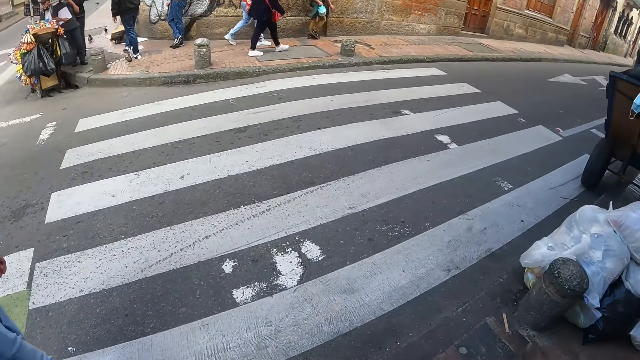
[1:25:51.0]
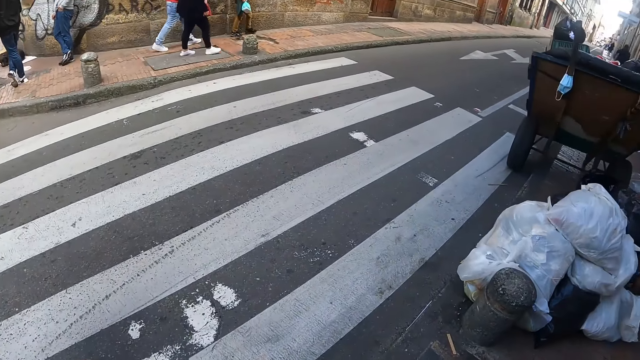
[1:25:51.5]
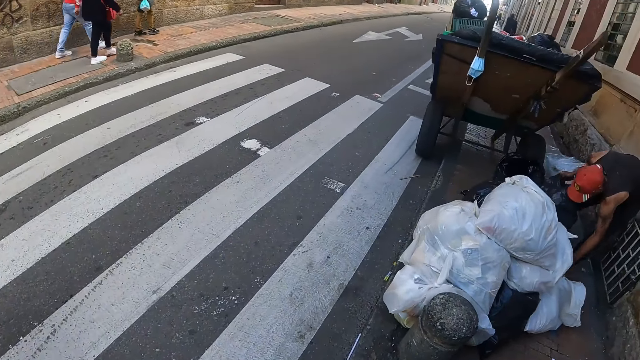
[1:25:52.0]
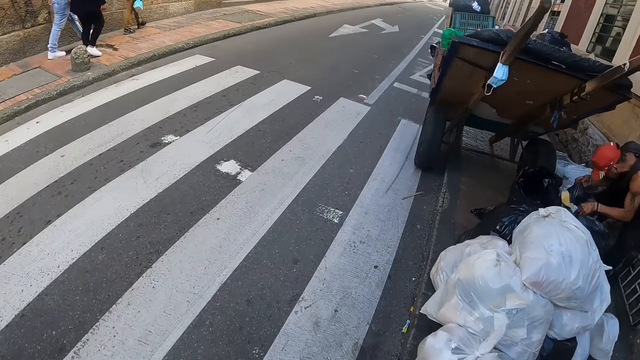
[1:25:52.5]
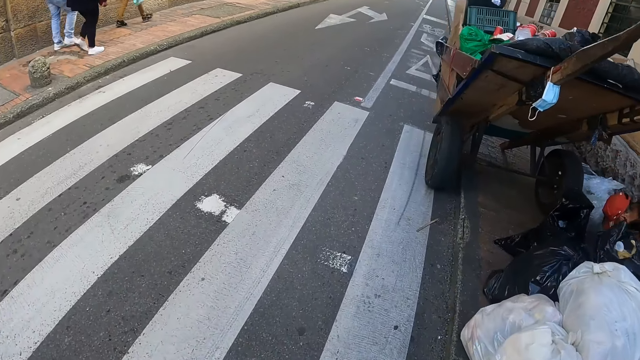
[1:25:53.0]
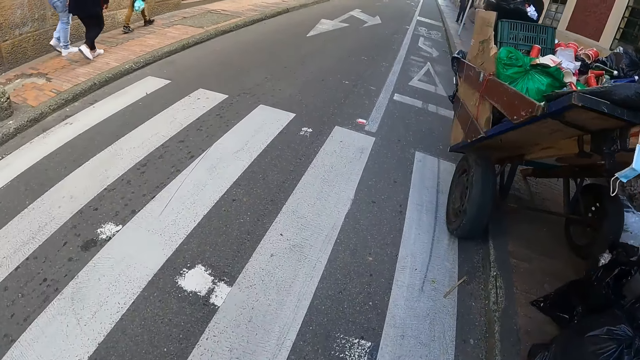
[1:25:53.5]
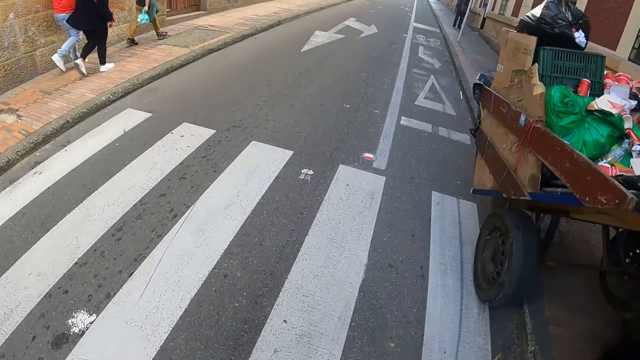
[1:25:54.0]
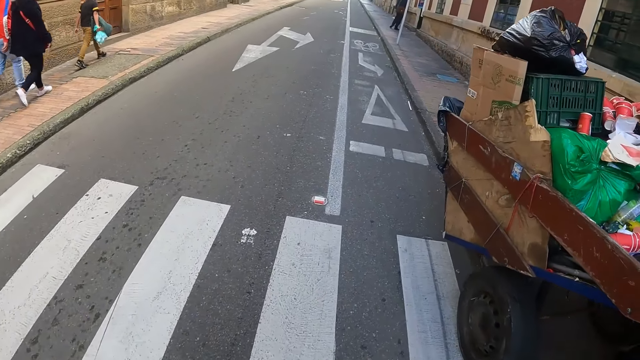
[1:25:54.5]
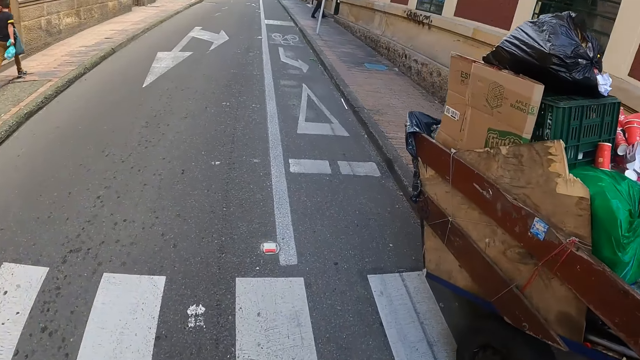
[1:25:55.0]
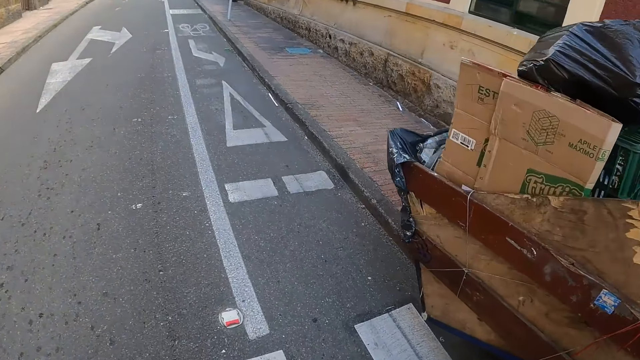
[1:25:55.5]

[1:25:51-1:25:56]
The camera wearer walks towards the road.

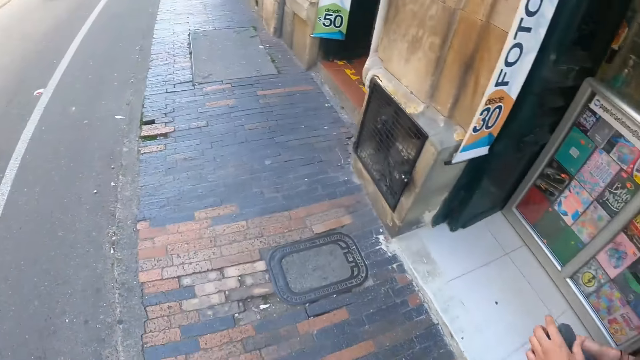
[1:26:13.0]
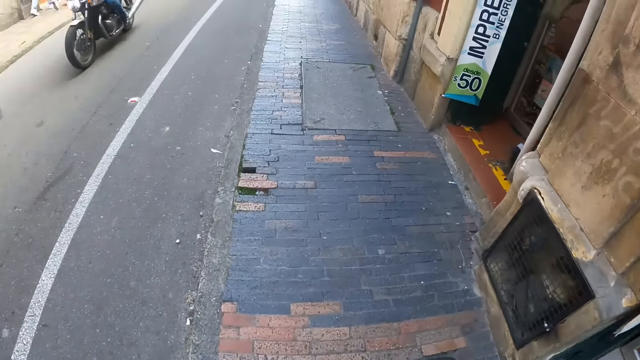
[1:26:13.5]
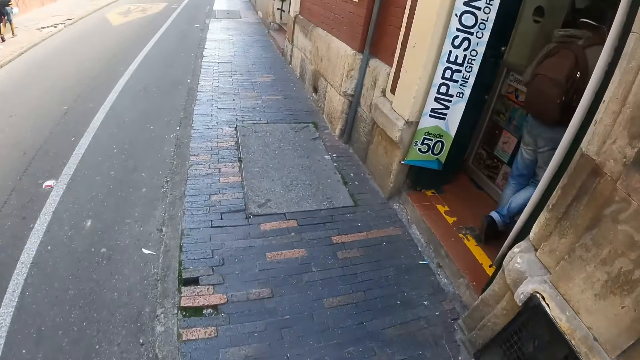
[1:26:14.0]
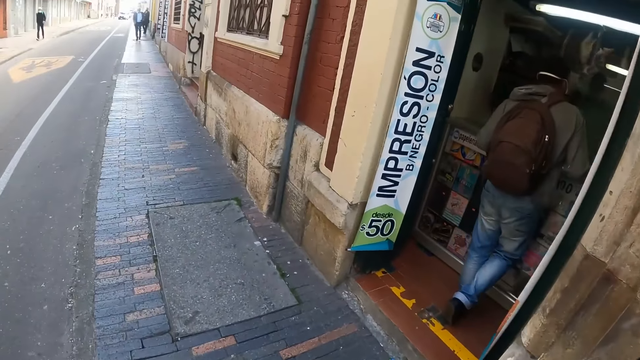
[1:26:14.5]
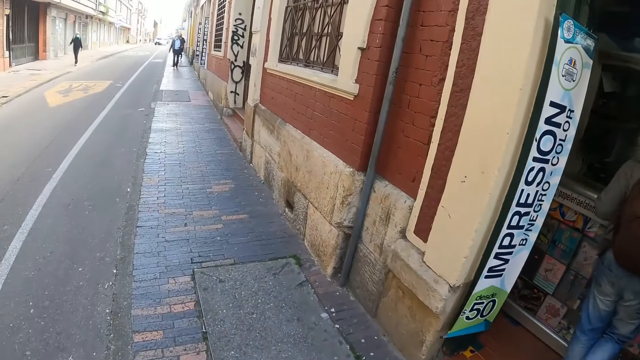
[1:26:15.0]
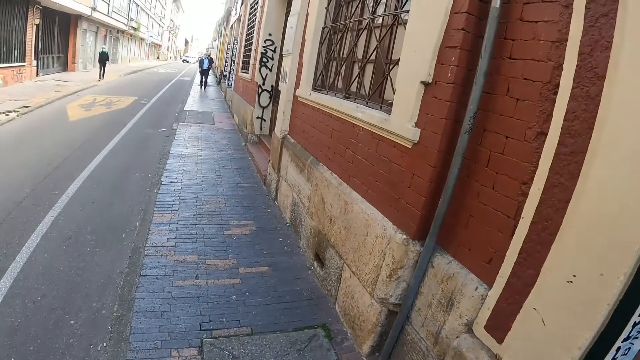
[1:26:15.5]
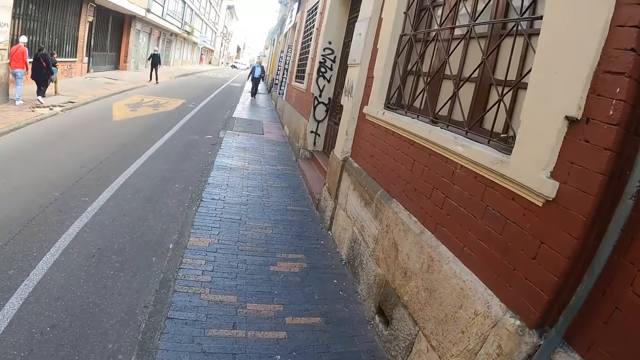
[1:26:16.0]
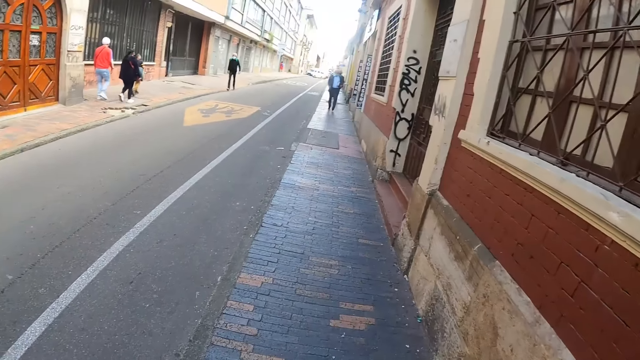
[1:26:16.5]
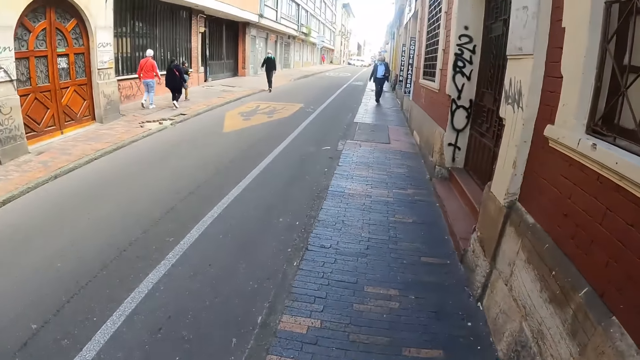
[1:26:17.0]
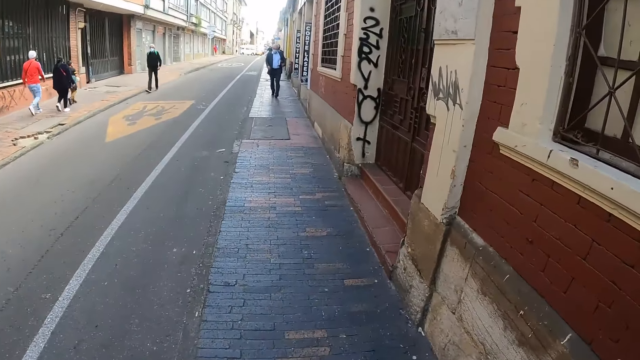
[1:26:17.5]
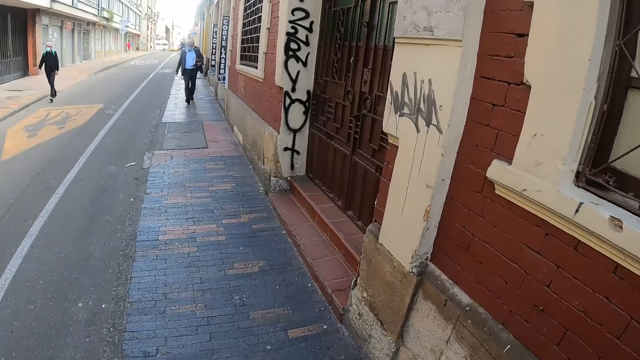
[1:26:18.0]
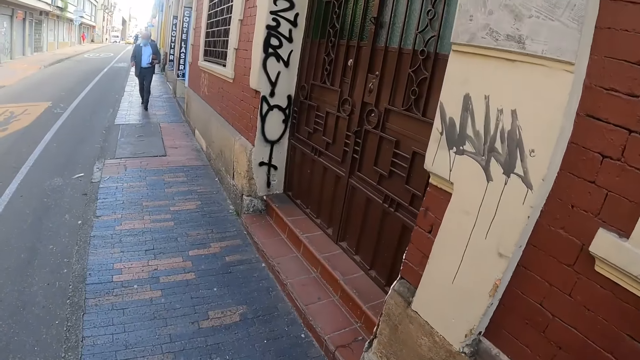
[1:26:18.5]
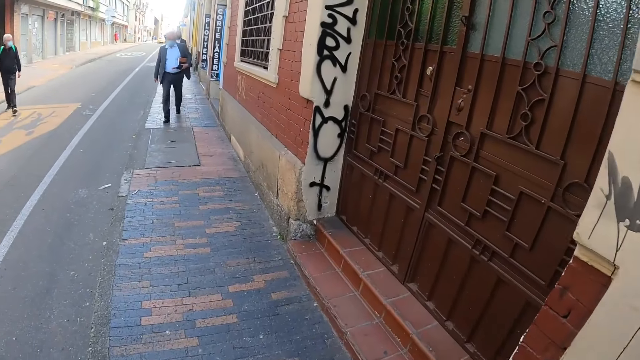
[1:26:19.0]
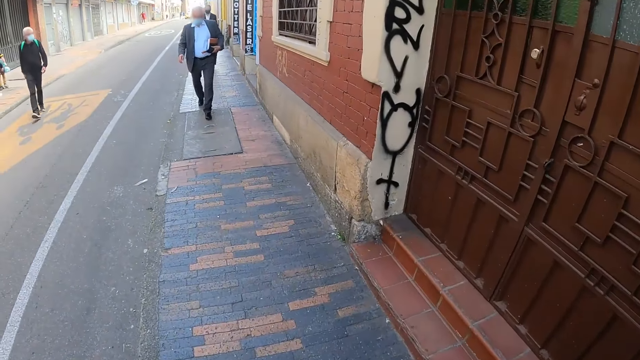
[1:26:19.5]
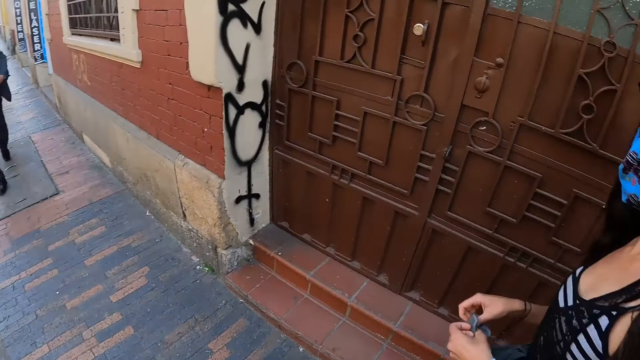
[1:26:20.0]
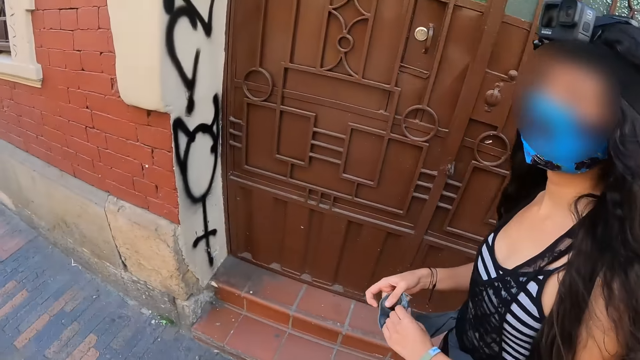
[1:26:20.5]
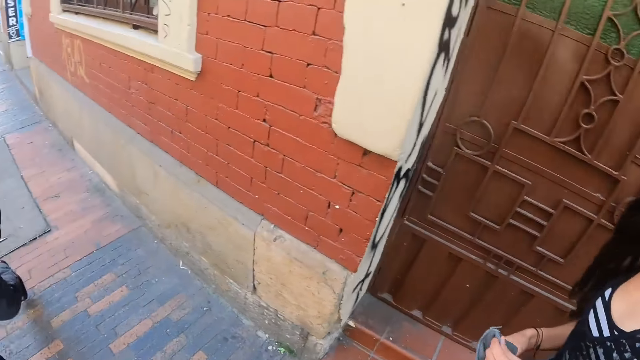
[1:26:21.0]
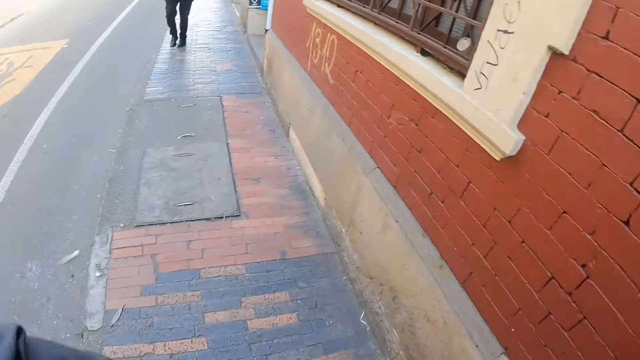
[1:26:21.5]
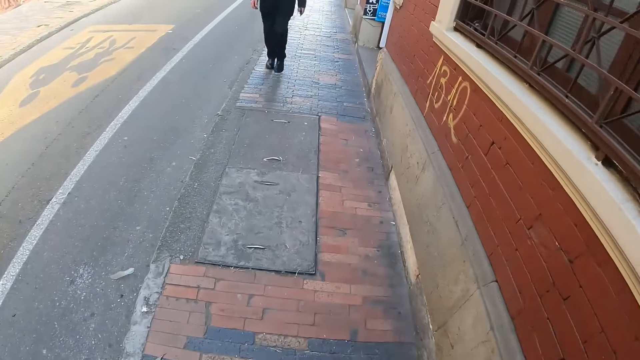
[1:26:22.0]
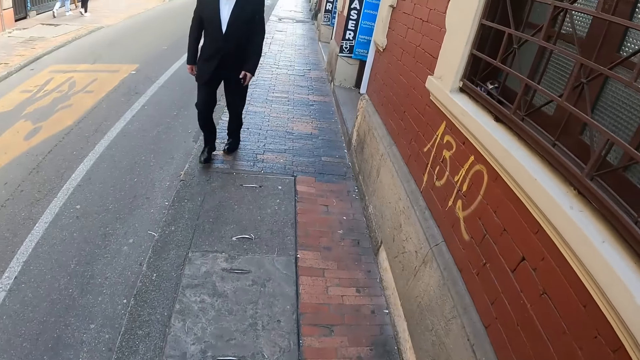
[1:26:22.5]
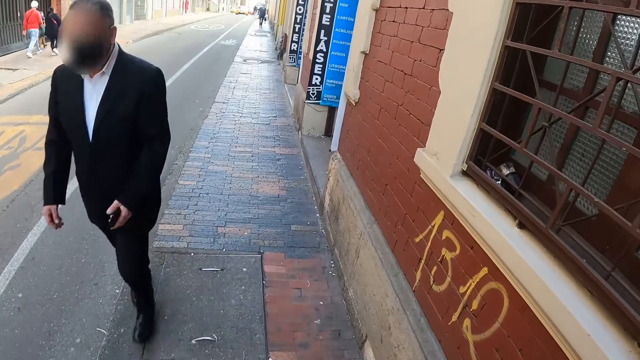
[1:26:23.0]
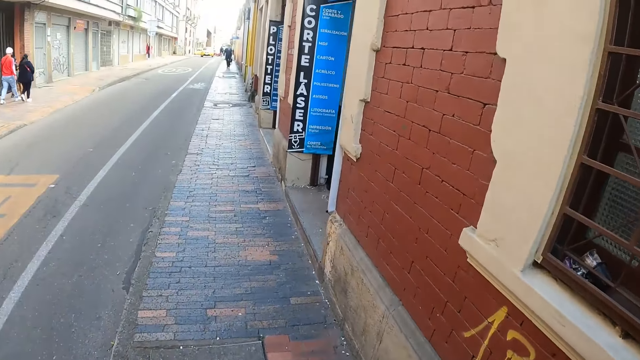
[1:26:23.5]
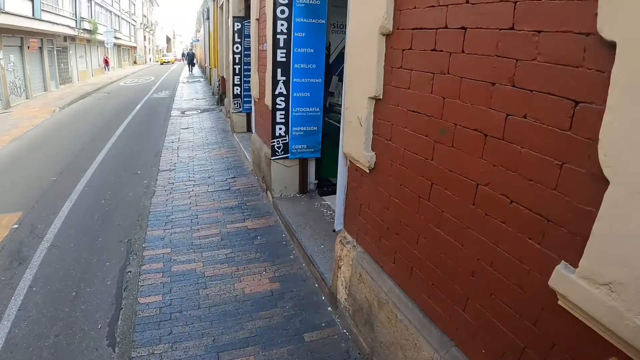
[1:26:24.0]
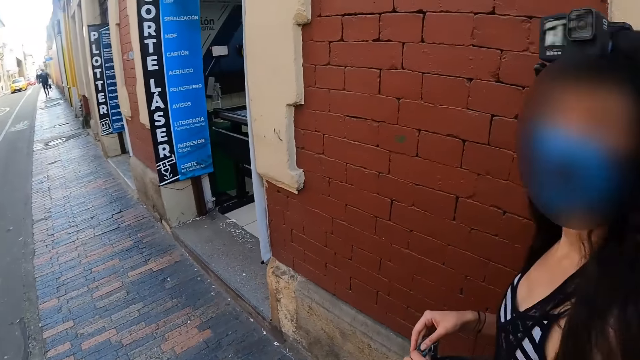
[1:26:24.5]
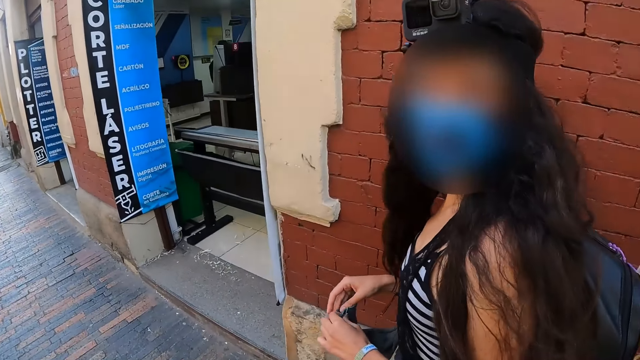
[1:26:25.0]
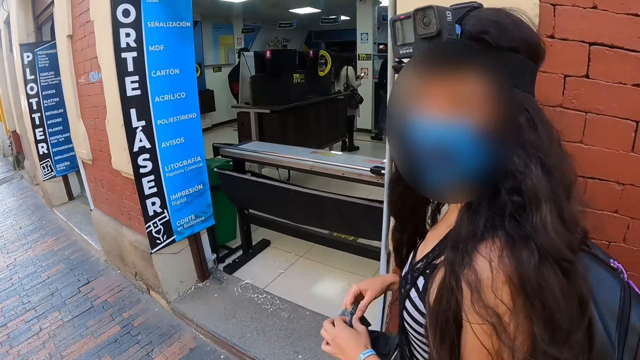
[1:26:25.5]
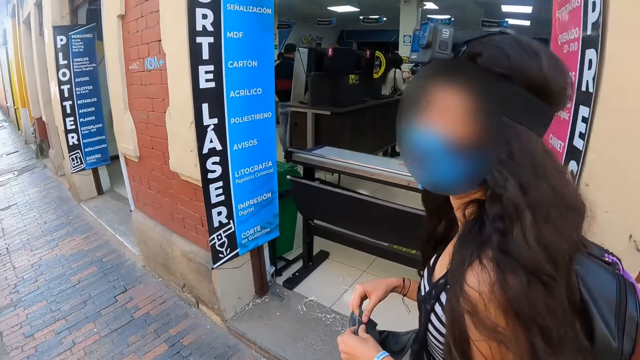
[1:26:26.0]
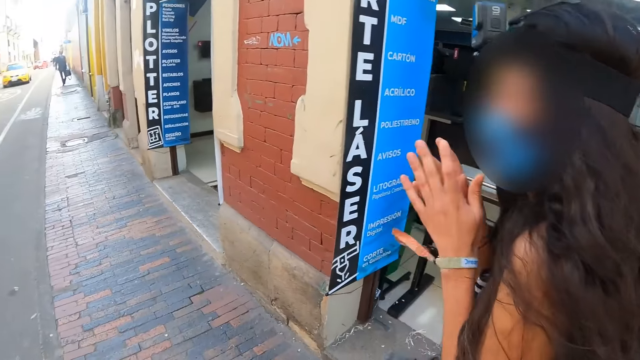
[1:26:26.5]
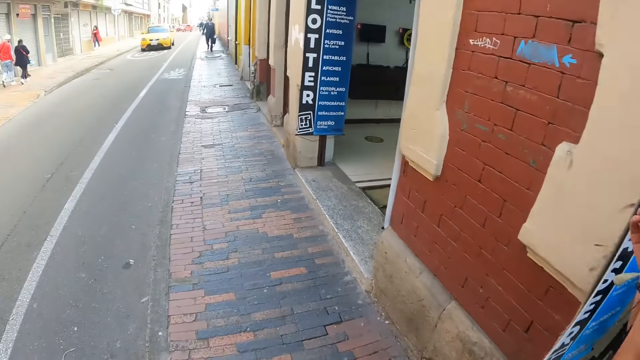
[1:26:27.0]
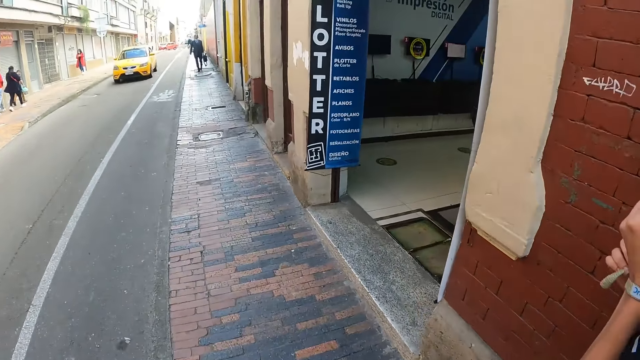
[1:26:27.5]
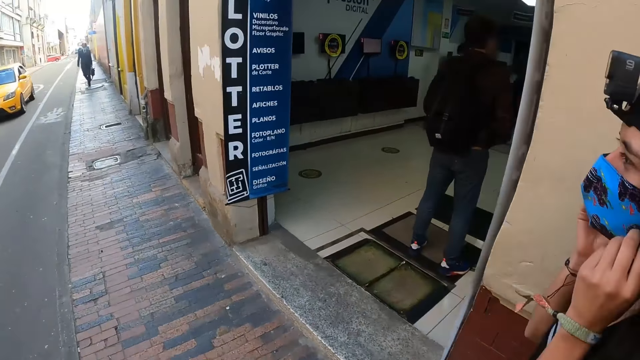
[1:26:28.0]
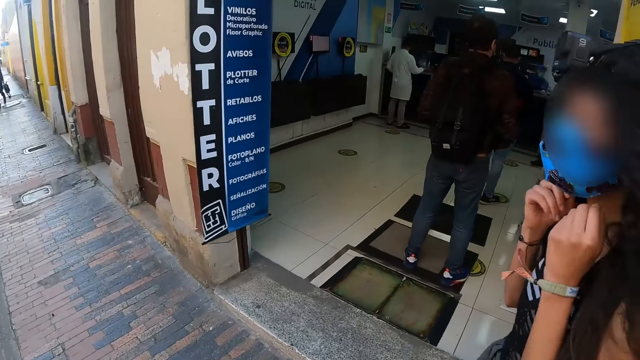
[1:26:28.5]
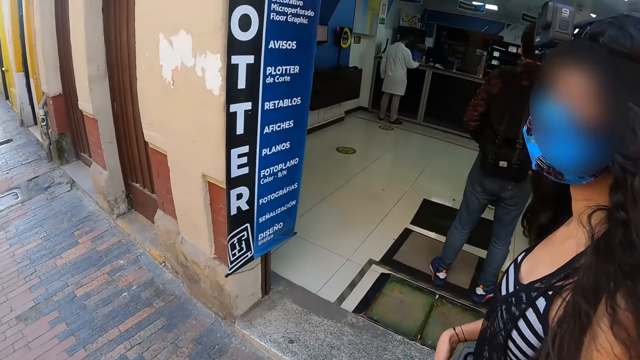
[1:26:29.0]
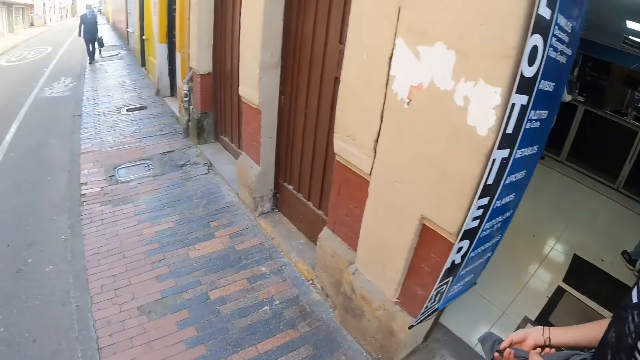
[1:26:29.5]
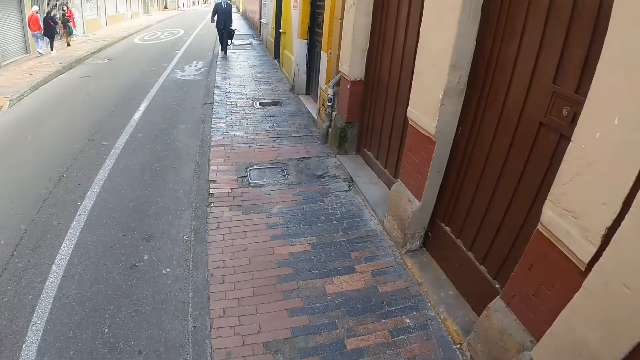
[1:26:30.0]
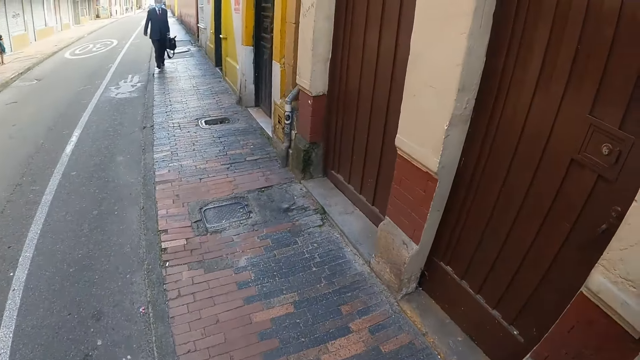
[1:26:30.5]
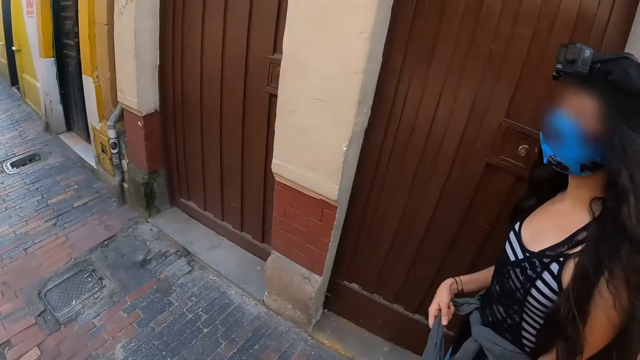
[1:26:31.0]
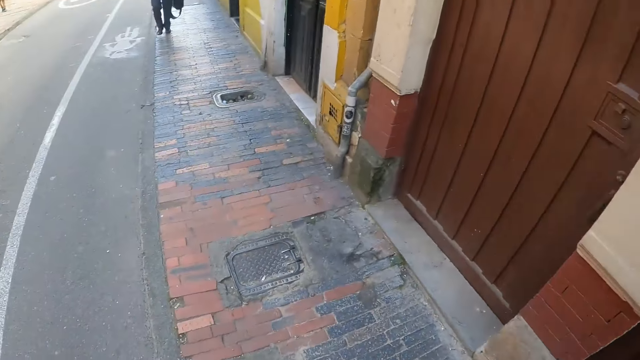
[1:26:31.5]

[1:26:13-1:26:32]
The camera wearer looks around the buildings. A lady touches her cloth. The camera wearer walks on the road. The lady rubs her hands.
